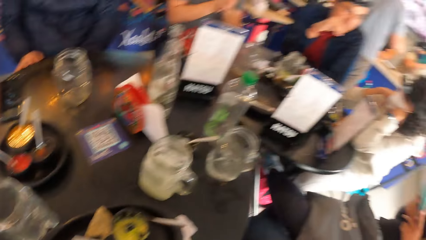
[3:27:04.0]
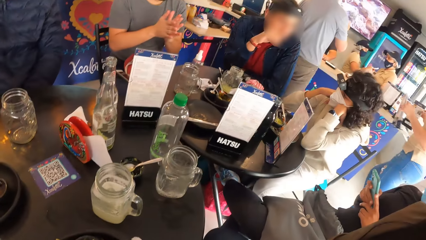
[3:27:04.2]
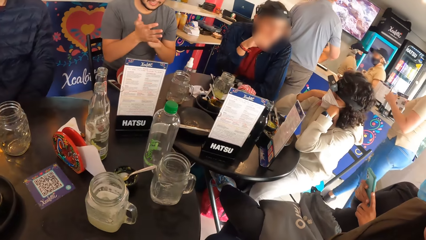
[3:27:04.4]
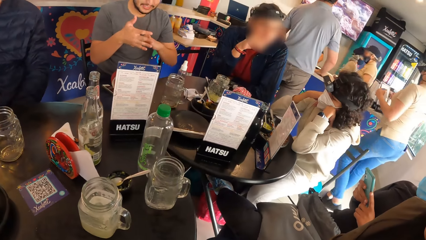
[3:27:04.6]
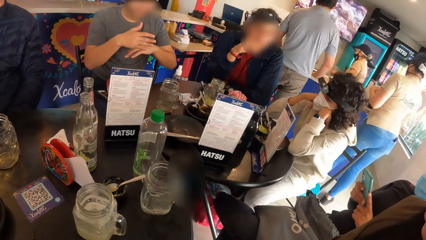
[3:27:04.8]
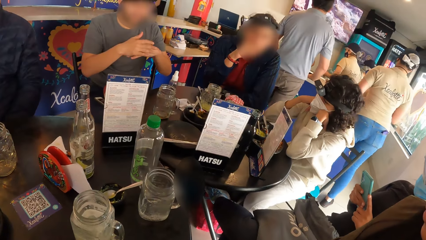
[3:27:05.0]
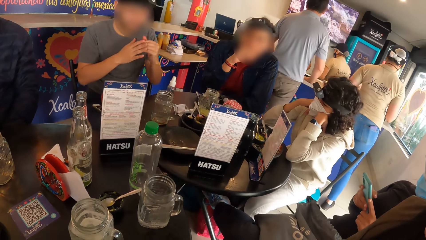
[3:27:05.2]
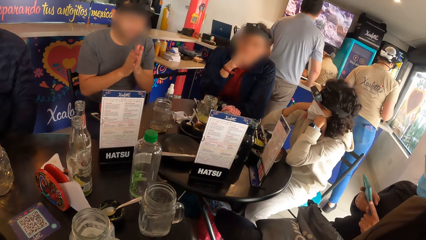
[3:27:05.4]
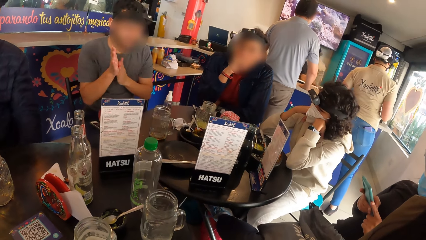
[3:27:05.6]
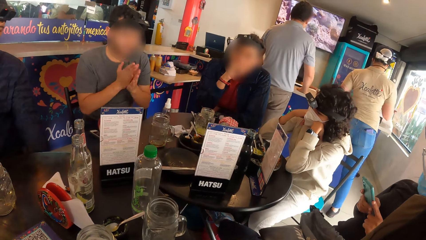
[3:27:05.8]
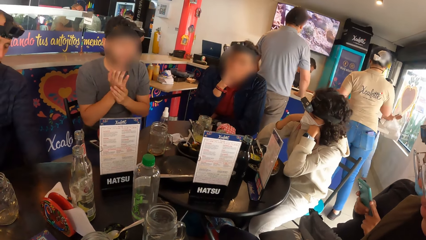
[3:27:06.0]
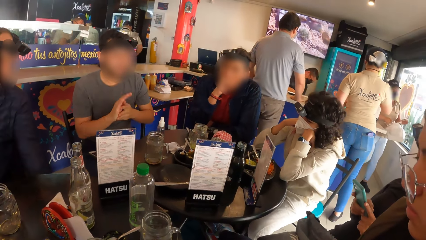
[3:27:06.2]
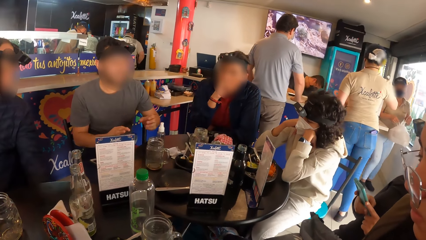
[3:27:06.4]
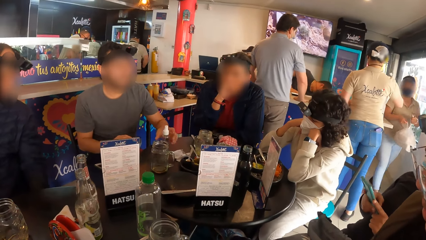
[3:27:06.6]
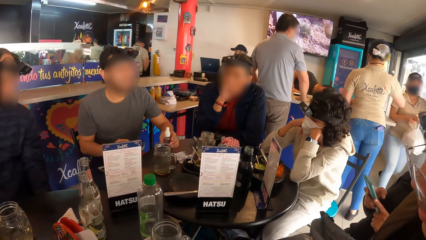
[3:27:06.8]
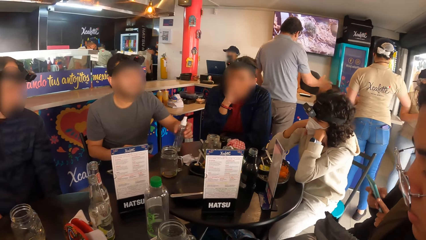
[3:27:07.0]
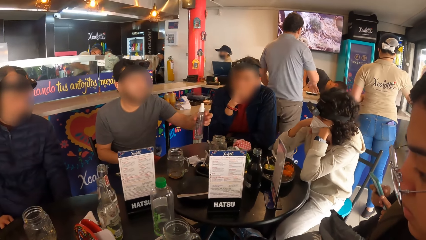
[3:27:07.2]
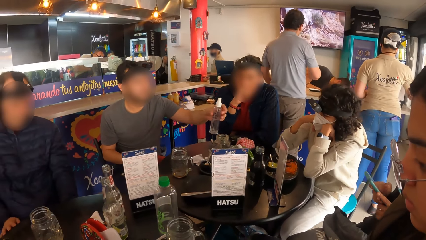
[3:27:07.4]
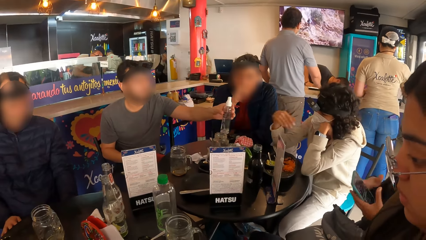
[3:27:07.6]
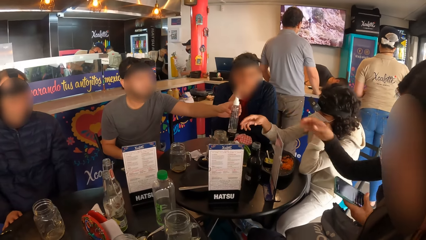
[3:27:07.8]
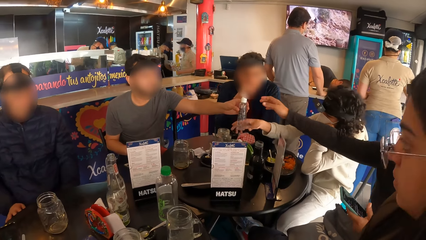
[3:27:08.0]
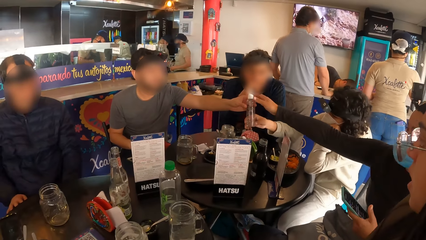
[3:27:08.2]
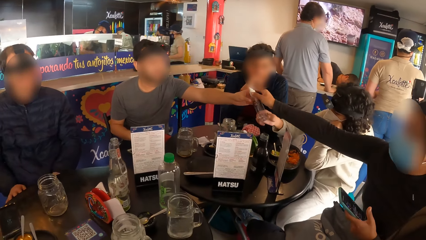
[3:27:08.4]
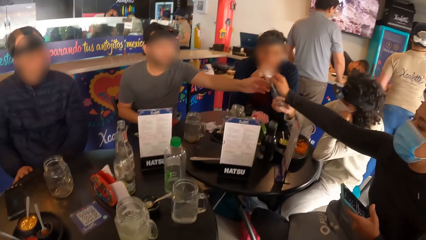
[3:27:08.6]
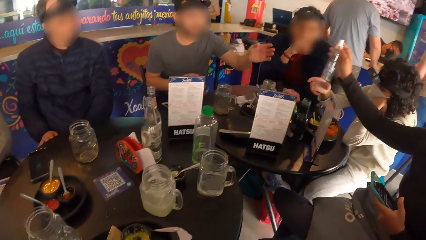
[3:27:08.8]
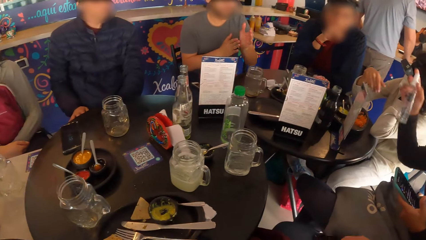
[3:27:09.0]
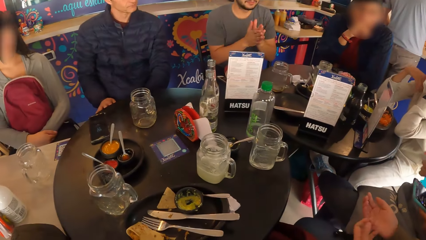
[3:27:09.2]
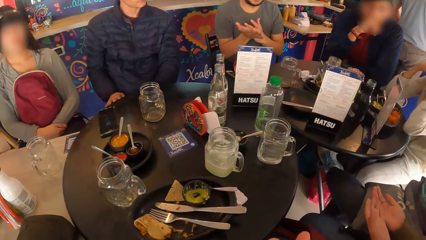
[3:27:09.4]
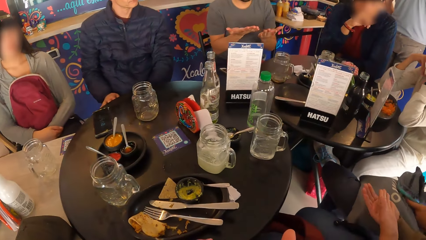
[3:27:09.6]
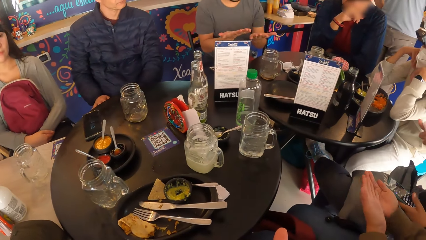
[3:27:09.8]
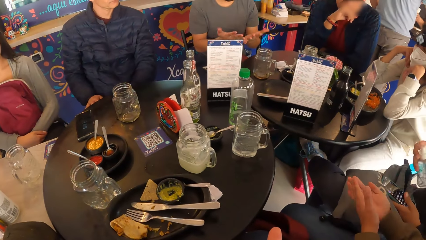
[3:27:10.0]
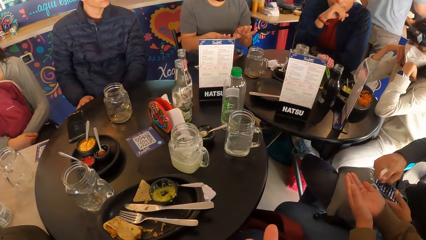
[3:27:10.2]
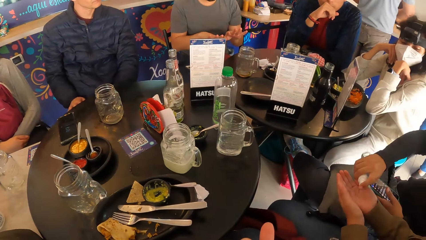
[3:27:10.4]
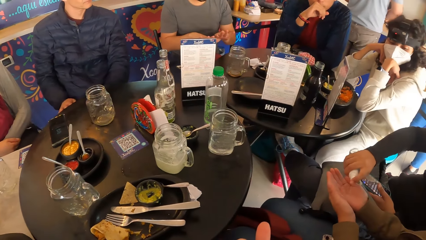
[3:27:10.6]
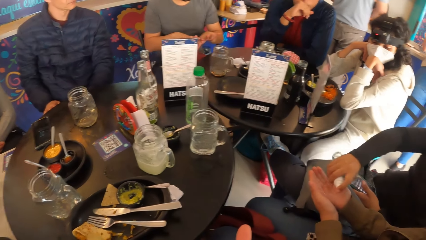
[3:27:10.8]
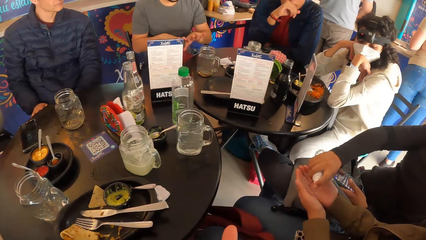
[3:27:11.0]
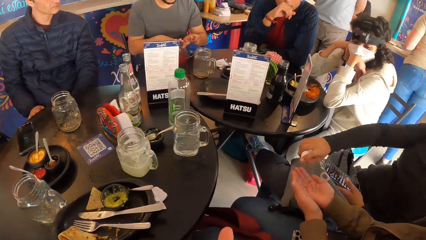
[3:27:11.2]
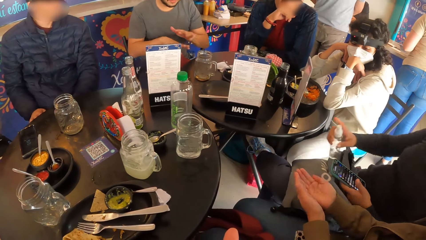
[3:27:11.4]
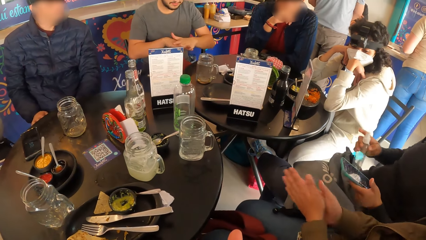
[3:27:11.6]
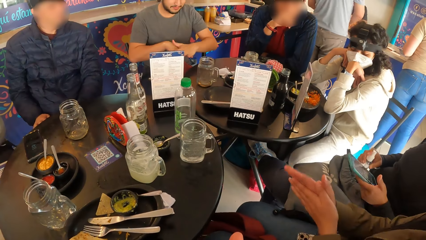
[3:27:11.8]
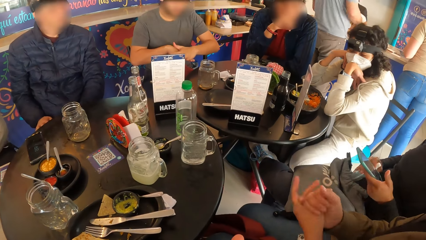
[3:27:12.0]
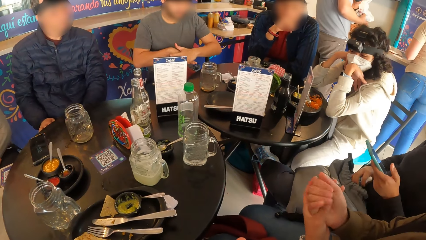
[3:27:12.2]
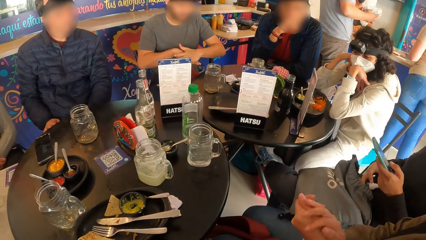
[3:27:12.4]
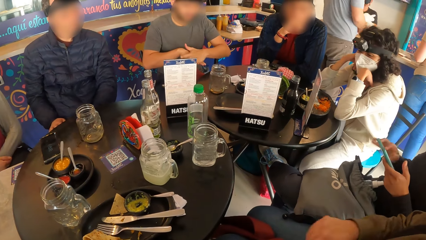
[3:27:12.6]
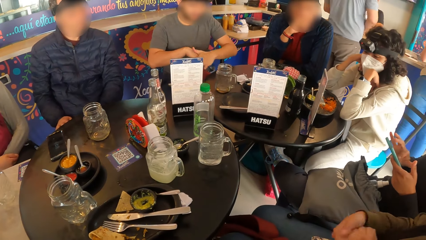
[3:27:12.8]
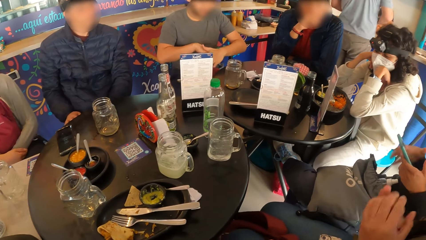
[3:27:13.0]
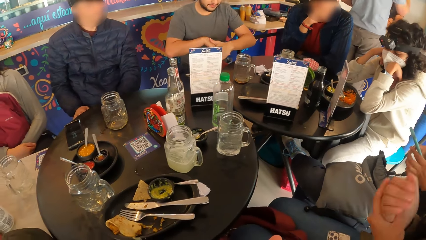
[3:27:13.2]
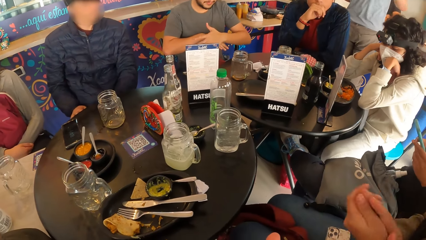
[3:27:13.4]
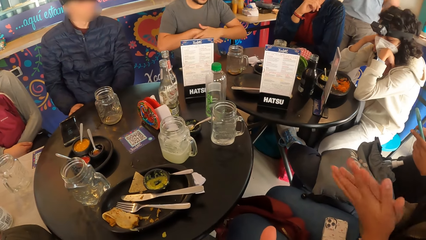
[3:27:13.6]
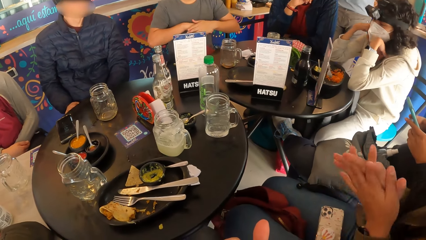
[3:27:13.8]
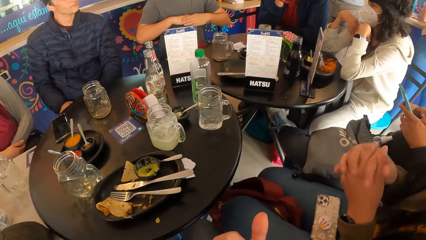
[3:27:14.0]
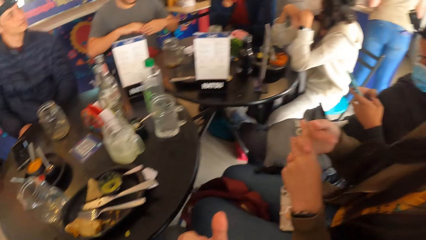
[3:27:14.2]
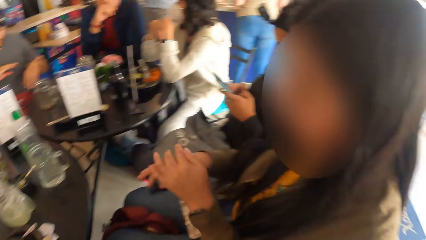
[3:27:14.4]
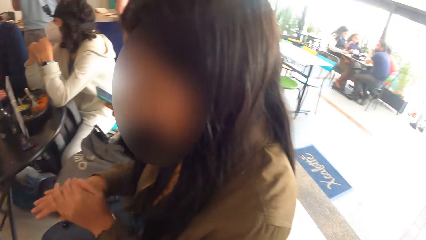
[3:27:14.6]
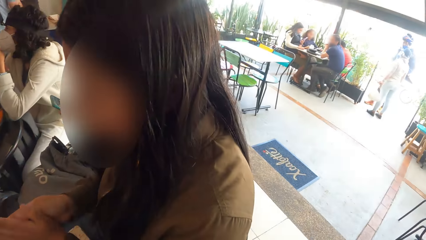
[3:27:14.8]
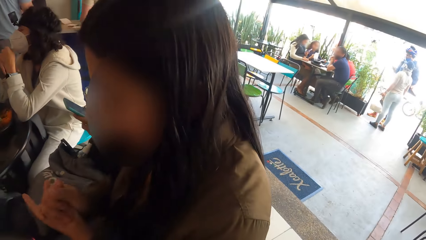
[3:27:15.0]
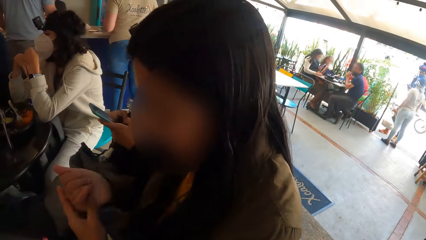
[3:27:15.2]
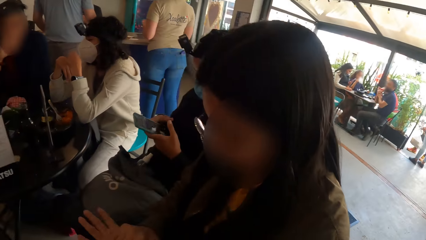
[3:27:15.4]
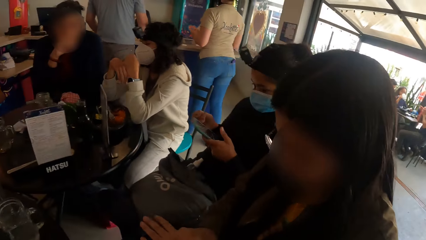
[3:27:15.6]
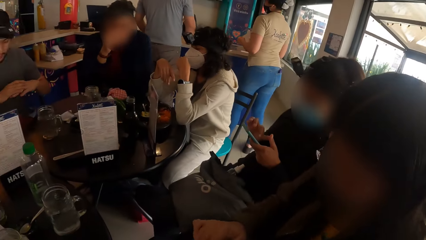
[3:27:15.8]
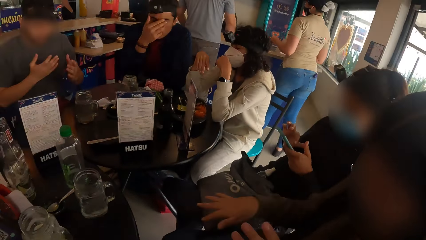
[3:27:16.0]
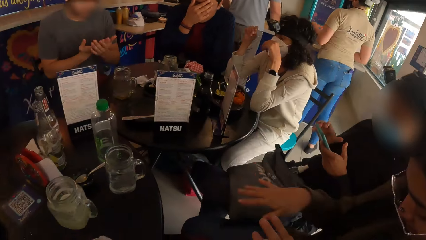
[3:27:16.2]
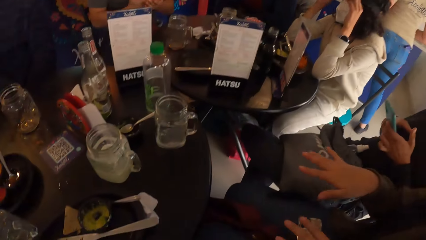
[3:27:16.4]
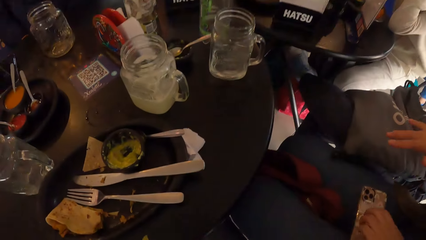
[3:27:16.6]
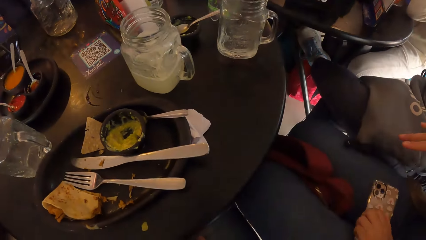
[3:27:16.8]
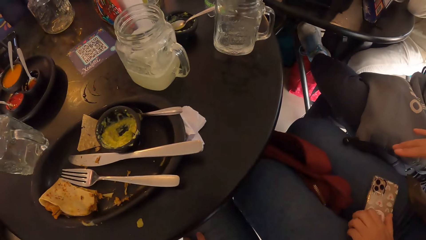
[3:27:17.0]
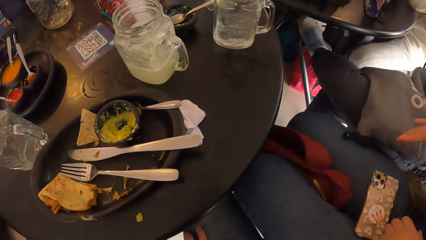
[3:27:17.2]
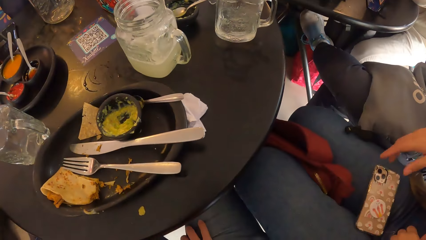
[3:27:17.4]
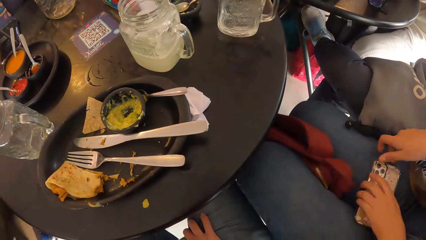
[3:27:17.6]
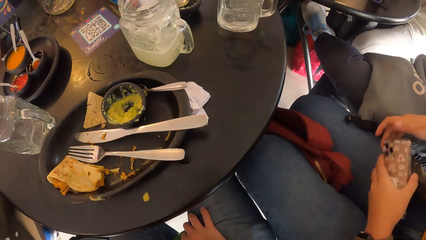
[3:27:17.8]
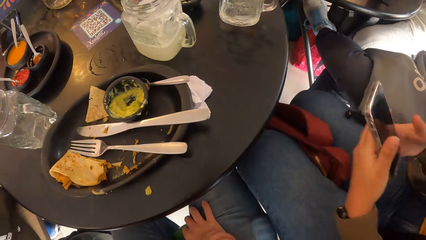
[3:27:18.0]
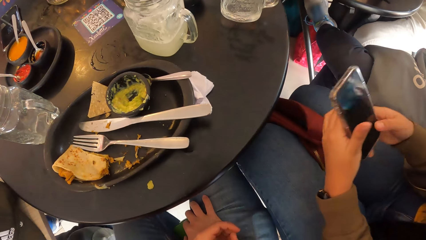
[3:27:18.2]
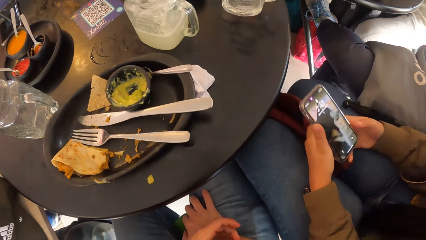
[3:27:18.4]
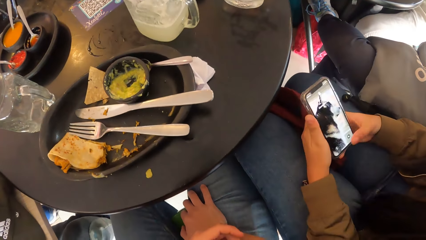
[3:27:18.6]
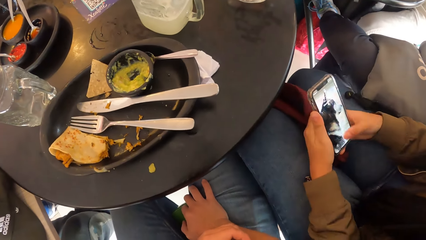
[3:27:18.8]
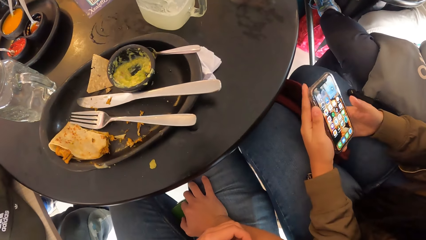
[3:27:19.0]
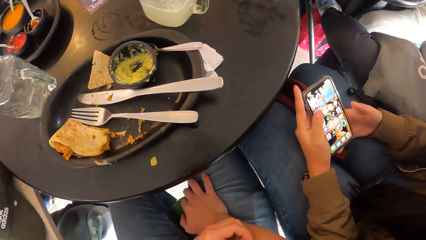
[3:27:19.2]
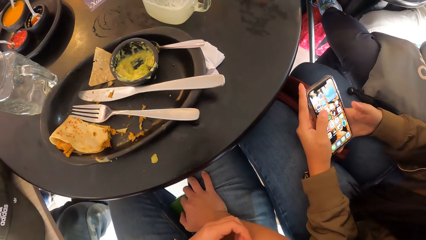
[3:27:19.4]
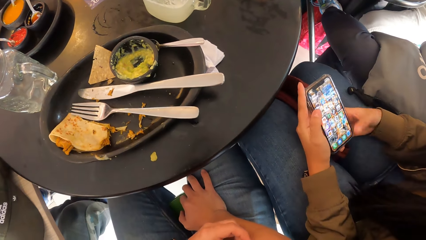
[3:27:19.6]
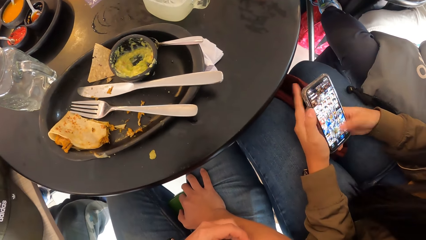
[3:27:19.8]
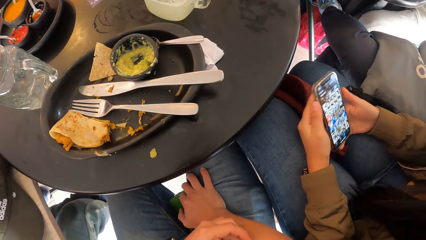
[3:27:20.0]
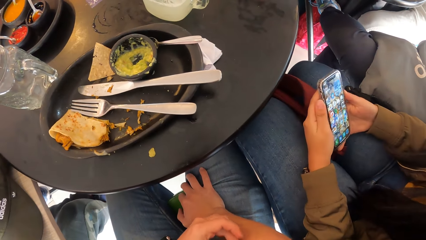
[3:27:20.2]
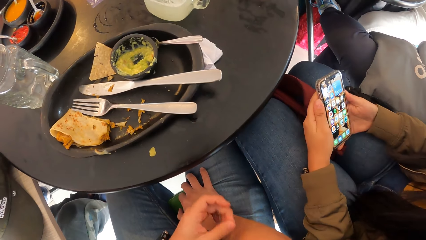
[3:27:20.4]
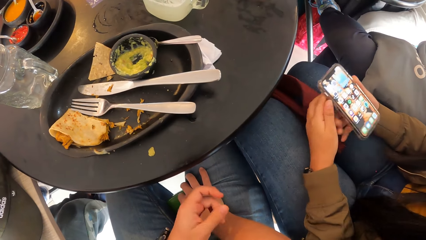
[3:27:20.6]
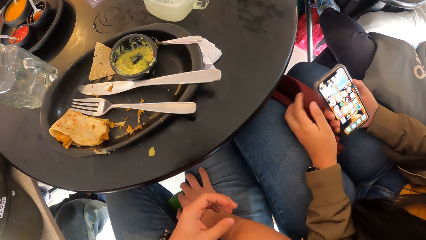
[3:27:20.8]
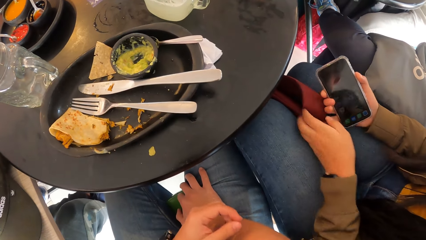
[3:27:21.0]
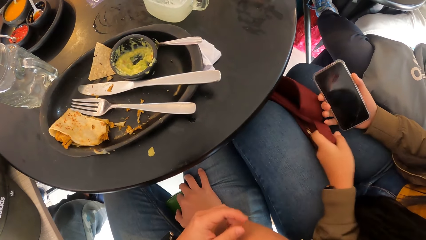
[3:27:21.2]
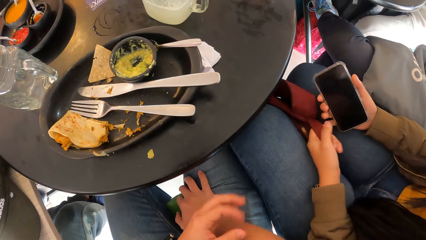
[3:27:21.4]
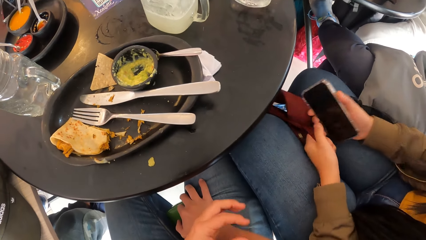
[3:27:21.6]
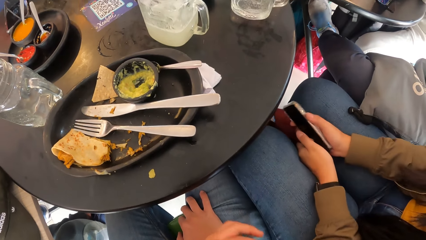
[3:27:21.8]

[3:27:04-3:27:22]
A man picks up the bottle on the table with his left hand. The man stretches the bottle to a woman with his left hand. Another woman places her right hand on the bottle. The first woman takes the bottle in the man's left hand with her right hand. The first woman sprays sanitizer on a third woman's both hands from the bottle in her right hand. The third woman rubs both palms together. The man rubs both palms together. The first woman puts the bottle into the drawstring bag on her lap with her right hand. The first woman operates the phone with both hands. The camera wearer turns around the restaurant. They look at the plate. The second woman picks up a phone on her lap with her left hand. The camera wearer picks something from the right hand. The second woman operates the phone with both hands.
